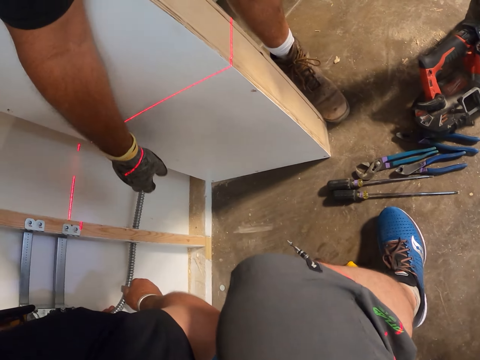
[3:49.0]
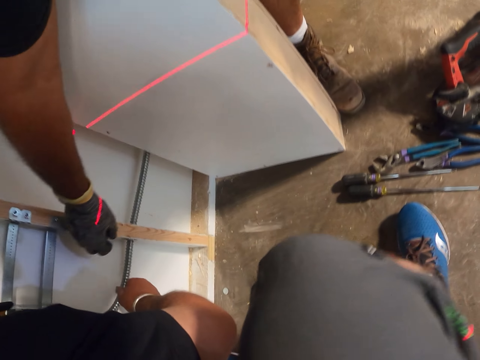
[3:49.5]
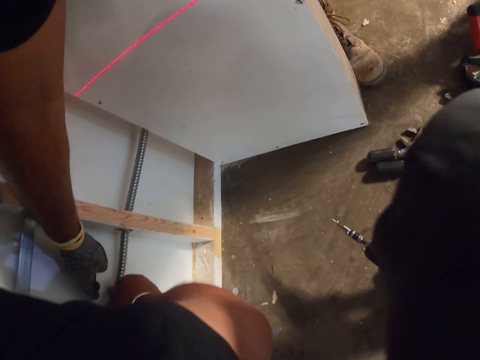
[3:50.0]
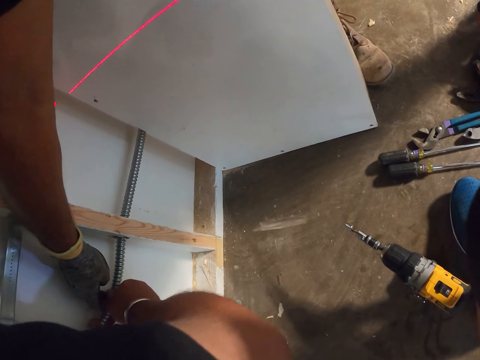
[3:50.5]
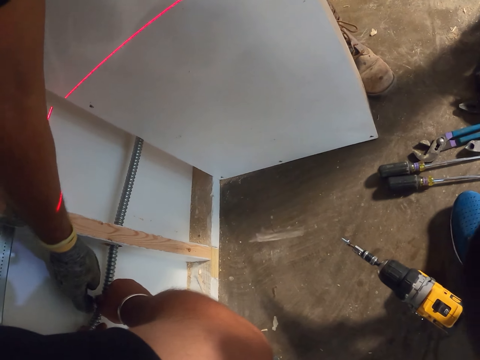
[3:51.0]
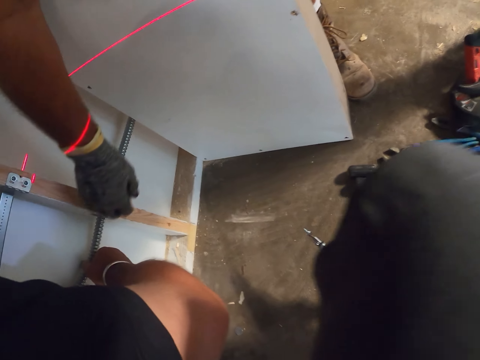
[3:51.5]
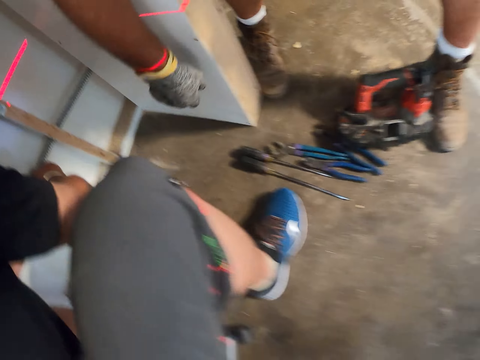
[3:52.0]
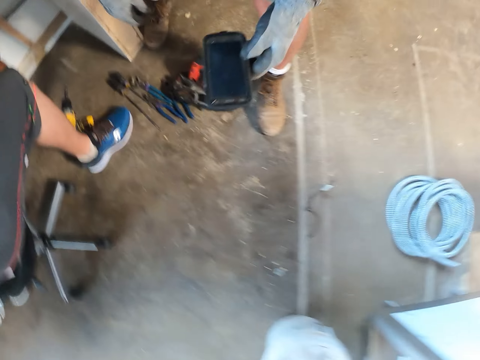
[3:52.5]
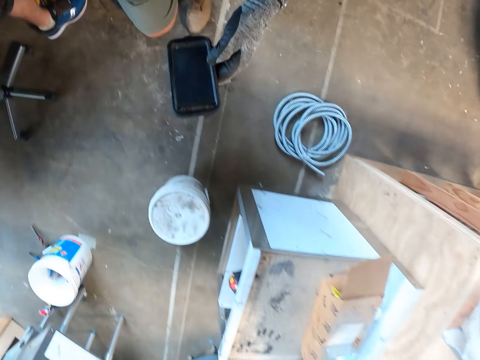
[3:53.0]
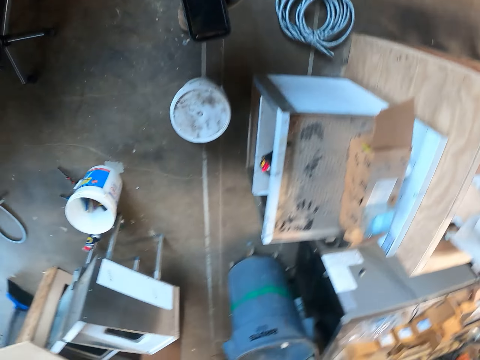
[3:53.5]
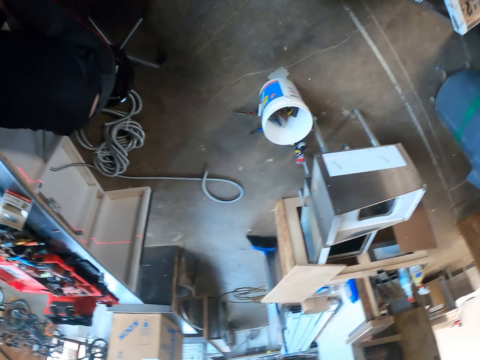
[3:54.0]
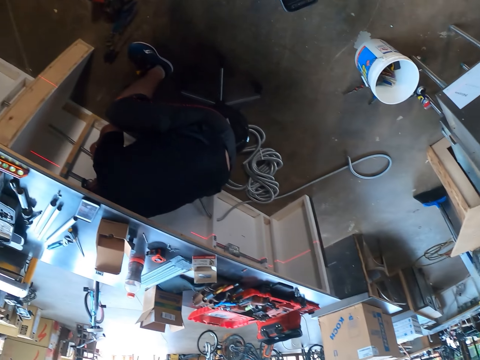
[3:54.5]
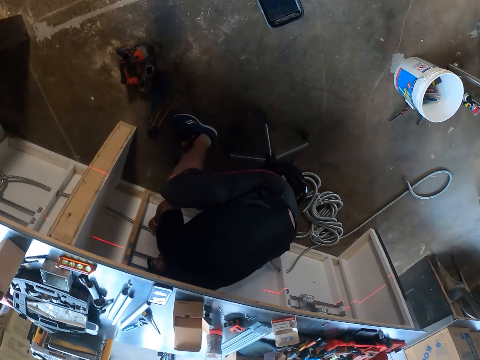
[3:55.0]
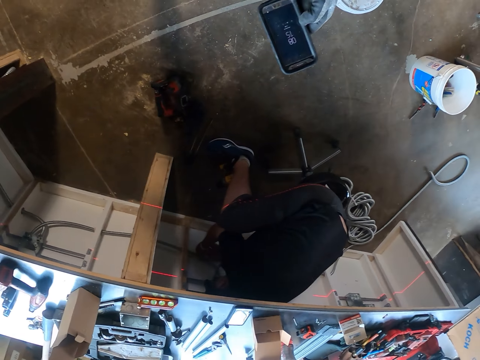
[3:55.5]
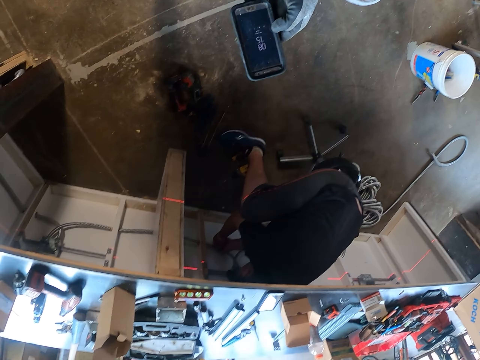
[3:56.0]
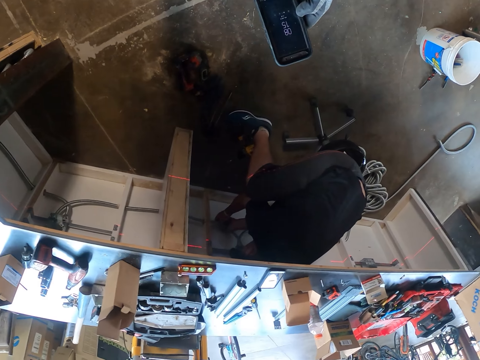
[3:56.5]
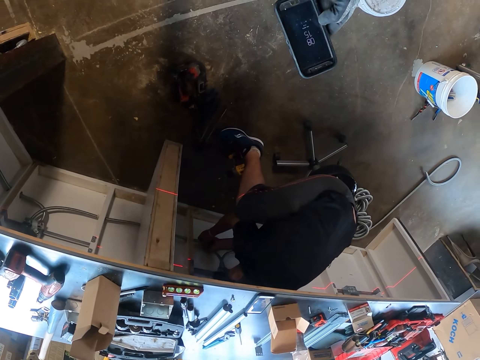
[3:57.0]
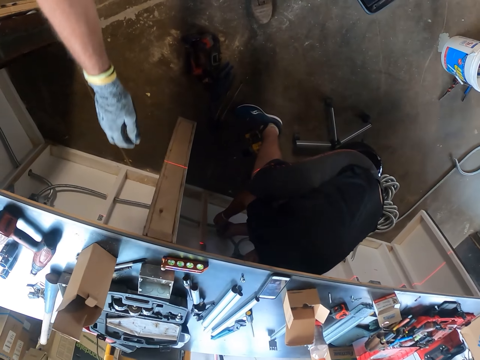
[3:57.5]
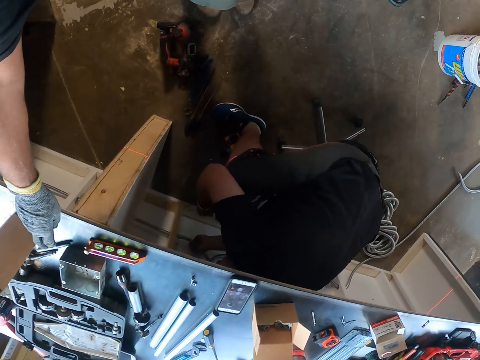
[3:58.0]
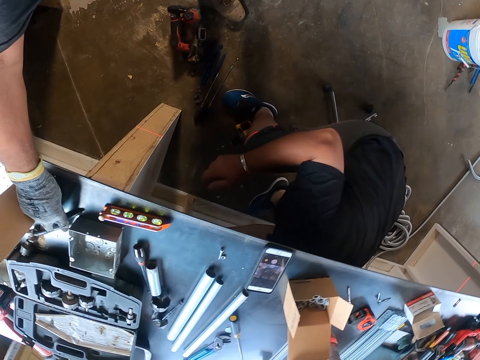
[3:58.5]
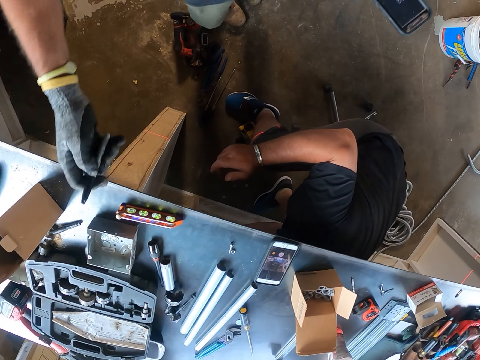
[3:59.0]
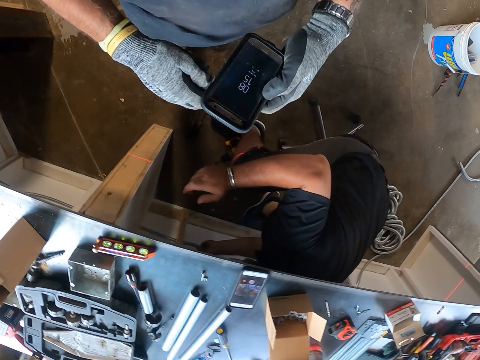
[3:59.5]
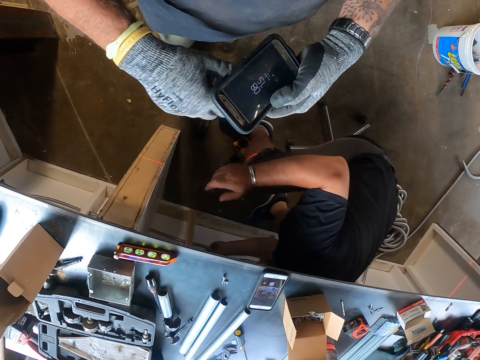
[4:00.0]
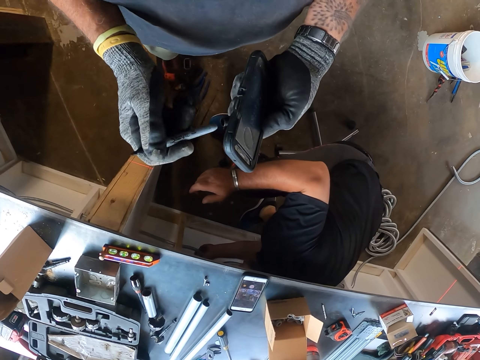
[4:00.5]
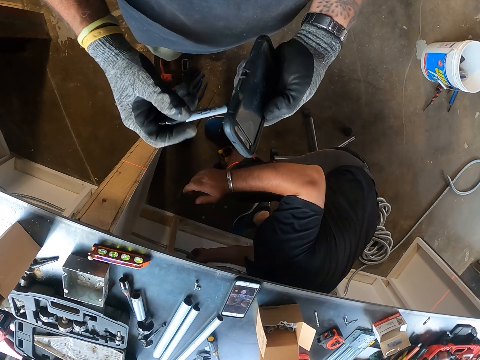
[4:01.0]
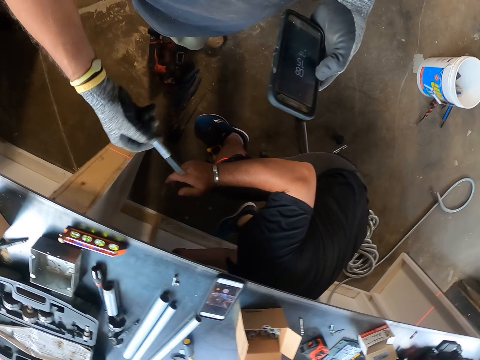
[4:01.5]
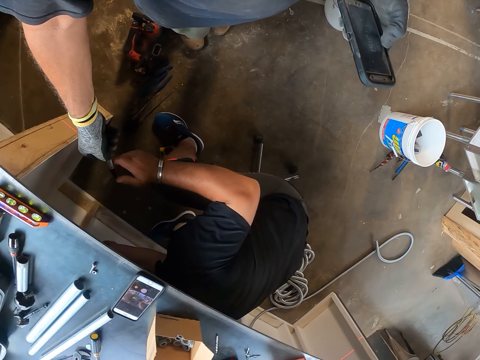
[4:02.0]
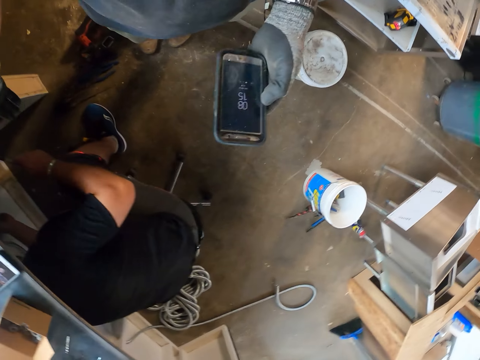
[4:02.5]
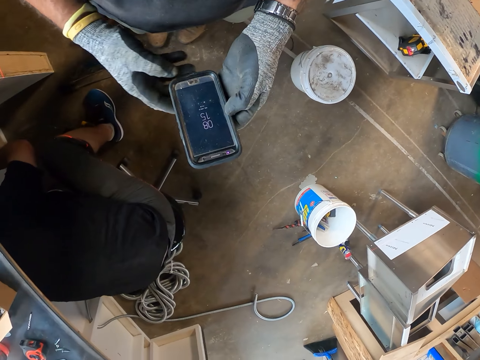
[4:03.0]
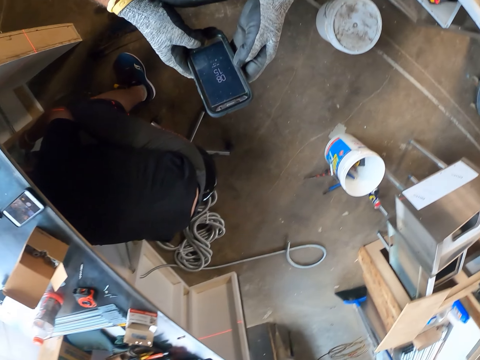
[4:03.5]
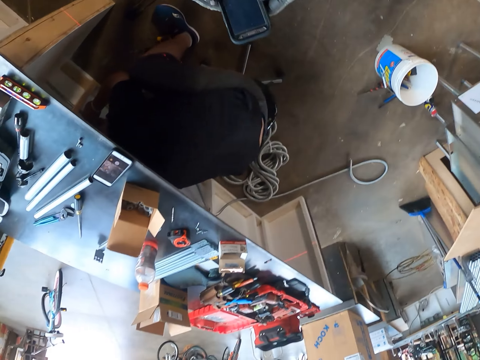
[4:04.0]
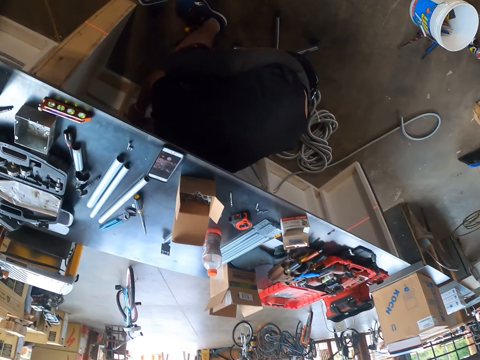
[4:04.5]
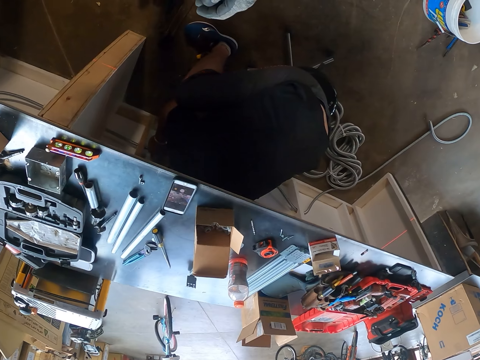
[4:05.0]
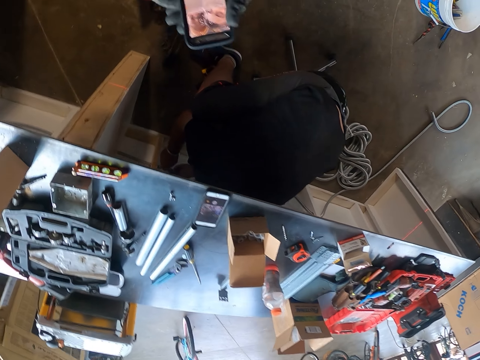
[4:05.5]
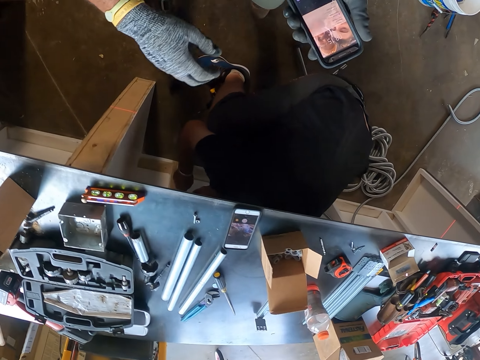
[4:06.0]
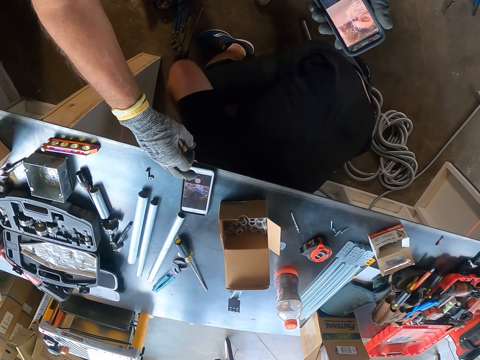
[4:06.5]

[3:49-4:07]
The camera wearer touches the wire cable. They pick up the pen. They give the pen to a person. They operate the phone.
